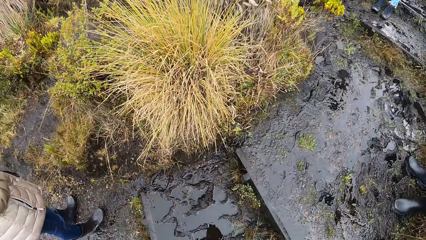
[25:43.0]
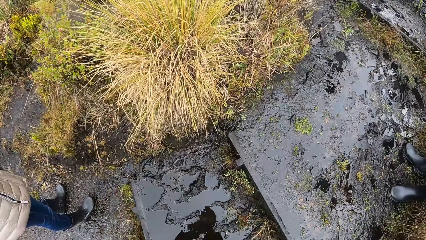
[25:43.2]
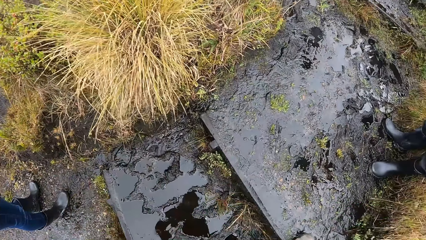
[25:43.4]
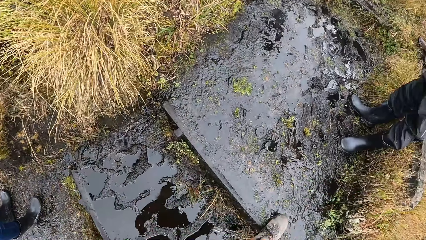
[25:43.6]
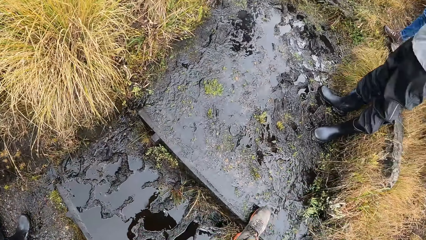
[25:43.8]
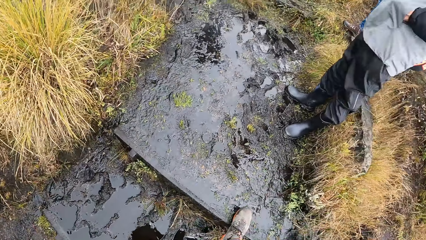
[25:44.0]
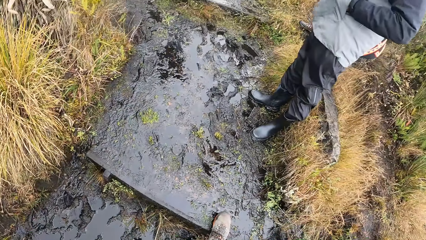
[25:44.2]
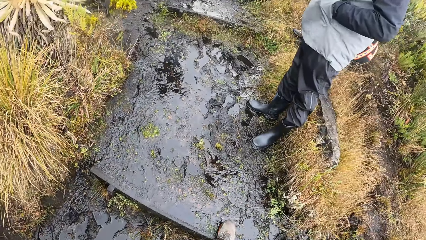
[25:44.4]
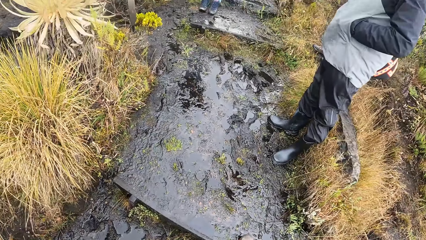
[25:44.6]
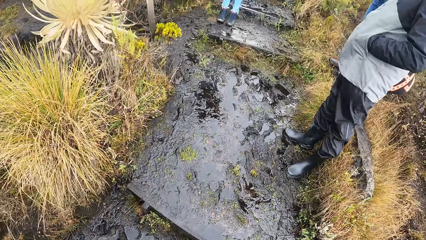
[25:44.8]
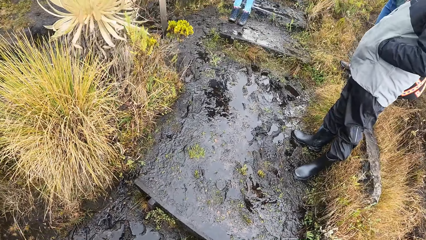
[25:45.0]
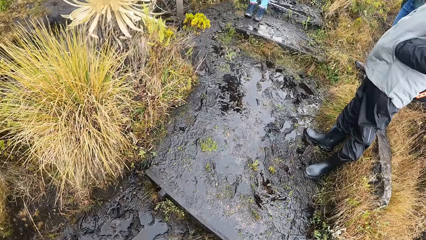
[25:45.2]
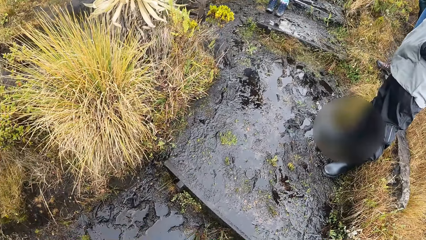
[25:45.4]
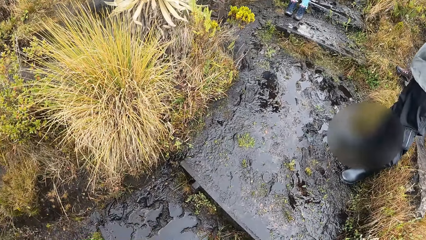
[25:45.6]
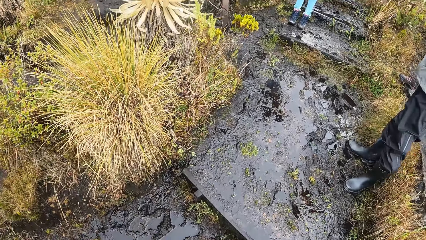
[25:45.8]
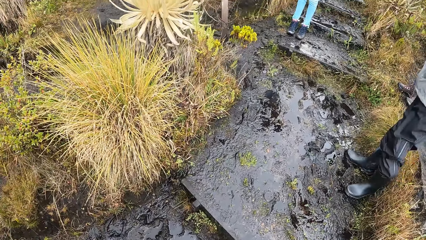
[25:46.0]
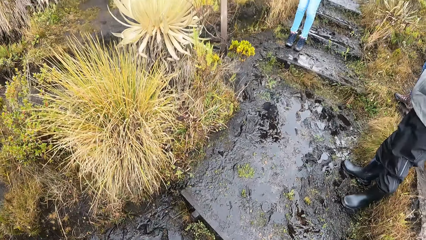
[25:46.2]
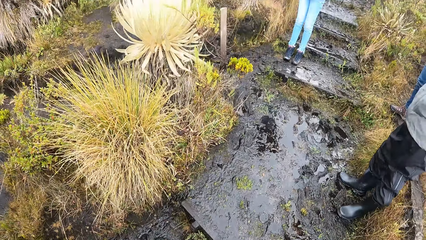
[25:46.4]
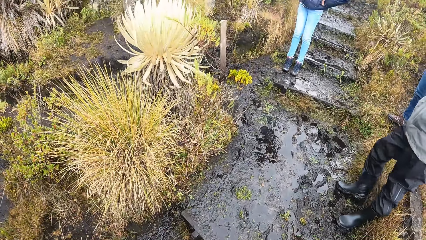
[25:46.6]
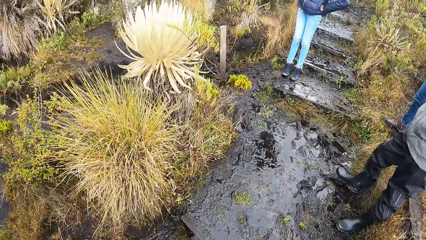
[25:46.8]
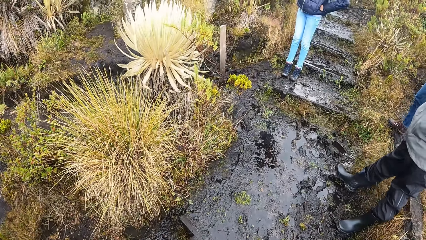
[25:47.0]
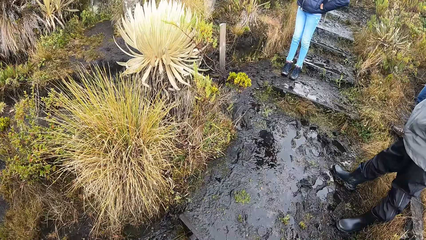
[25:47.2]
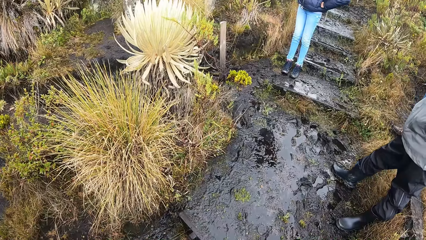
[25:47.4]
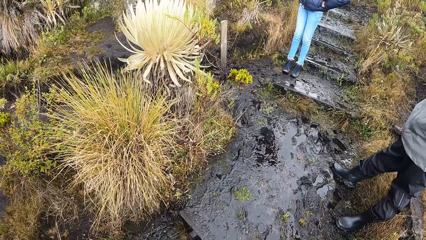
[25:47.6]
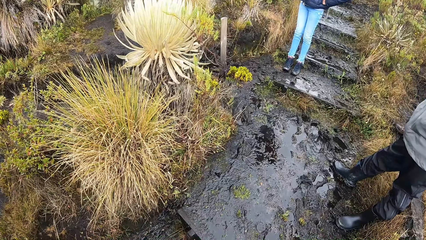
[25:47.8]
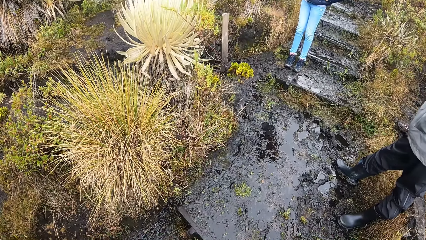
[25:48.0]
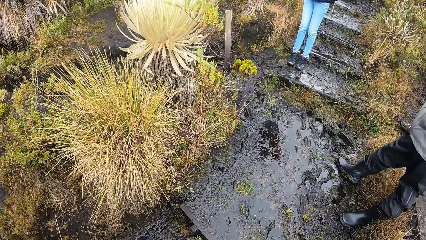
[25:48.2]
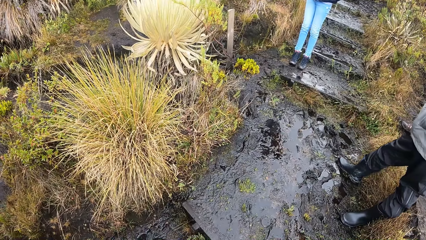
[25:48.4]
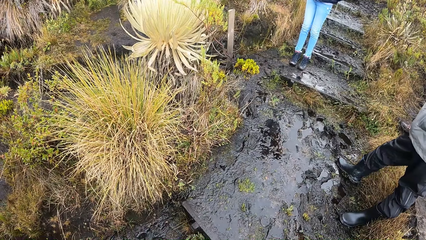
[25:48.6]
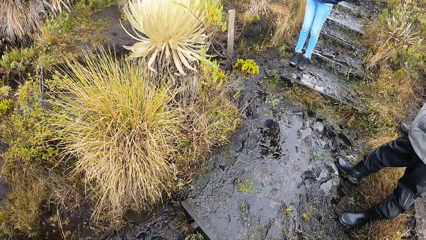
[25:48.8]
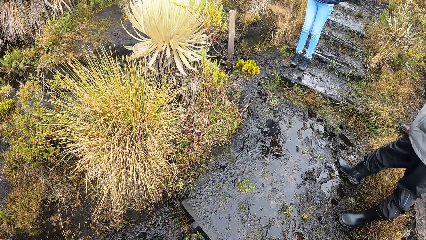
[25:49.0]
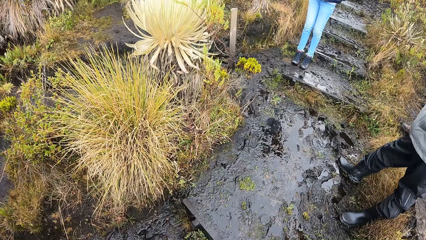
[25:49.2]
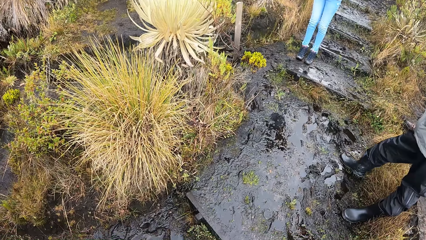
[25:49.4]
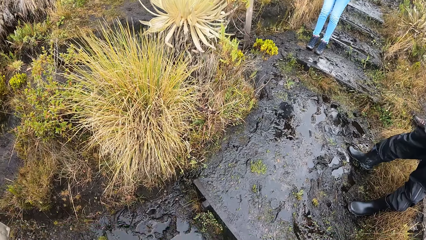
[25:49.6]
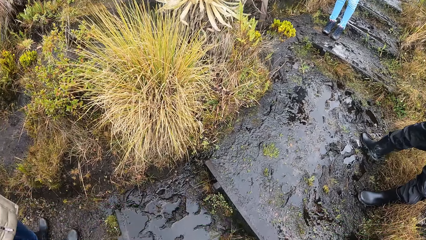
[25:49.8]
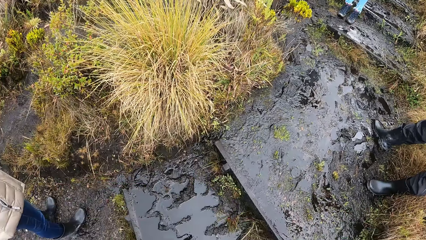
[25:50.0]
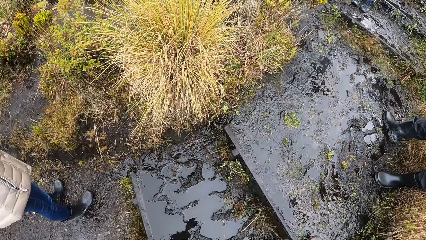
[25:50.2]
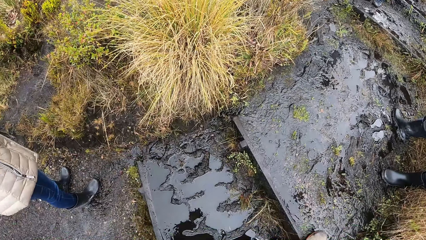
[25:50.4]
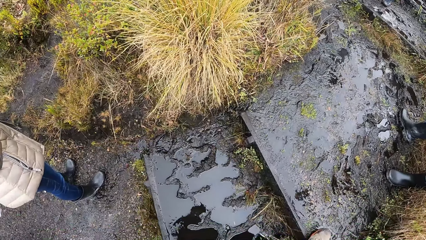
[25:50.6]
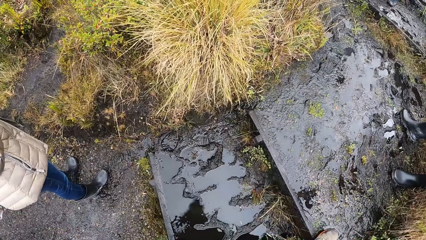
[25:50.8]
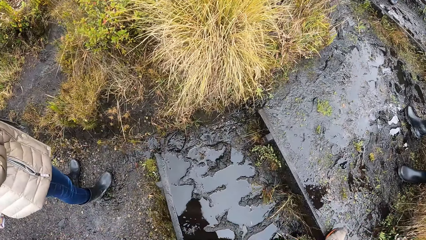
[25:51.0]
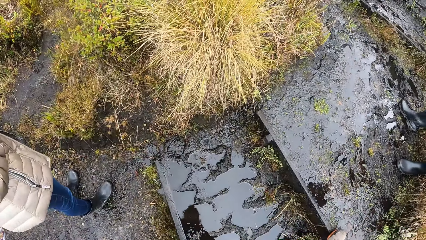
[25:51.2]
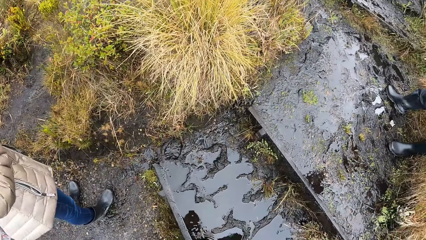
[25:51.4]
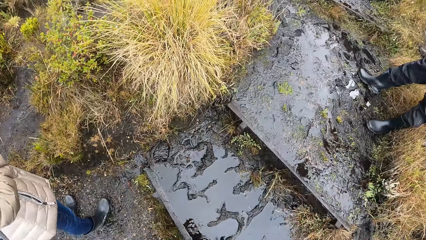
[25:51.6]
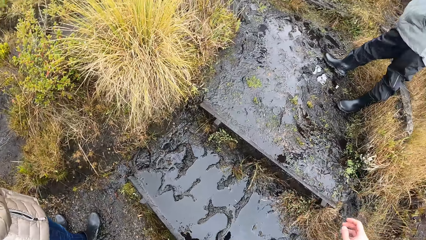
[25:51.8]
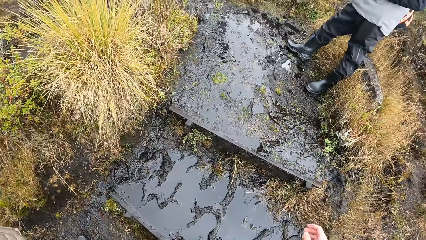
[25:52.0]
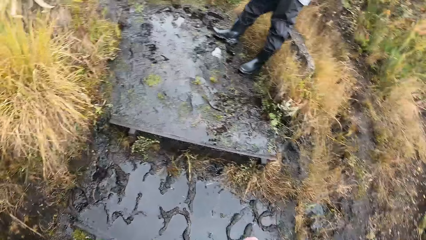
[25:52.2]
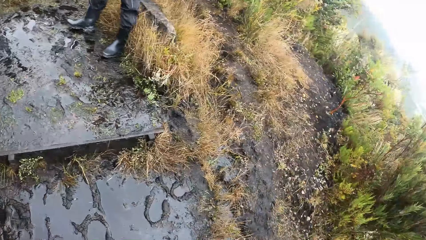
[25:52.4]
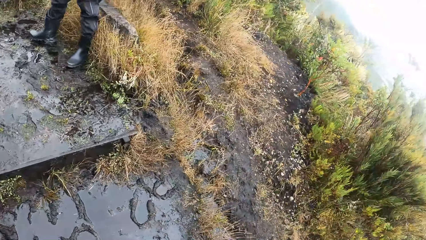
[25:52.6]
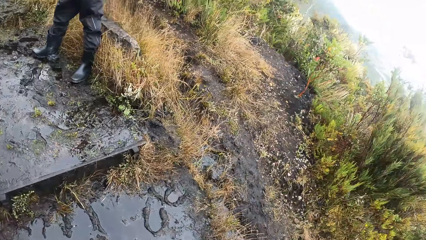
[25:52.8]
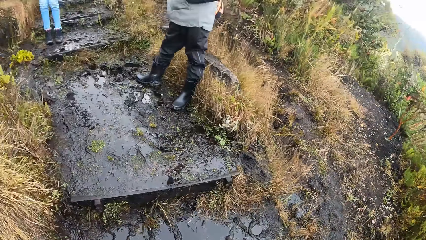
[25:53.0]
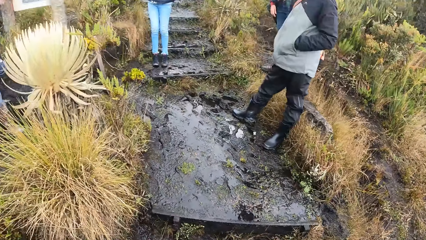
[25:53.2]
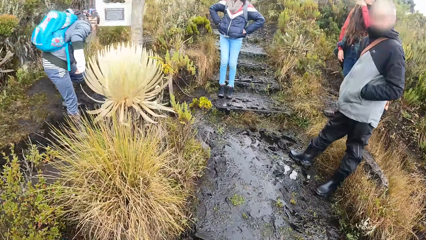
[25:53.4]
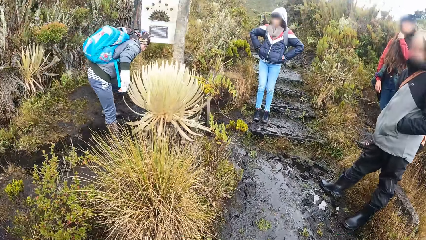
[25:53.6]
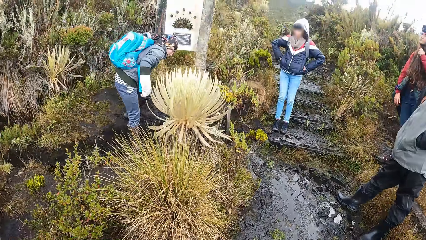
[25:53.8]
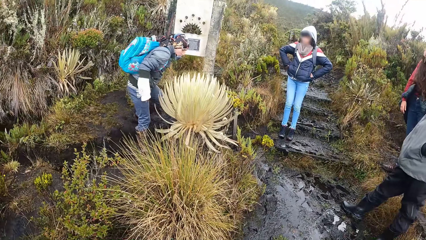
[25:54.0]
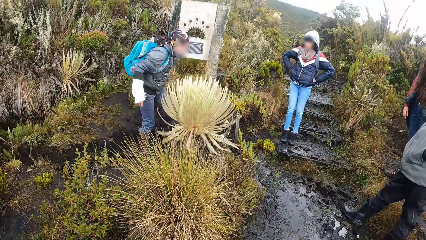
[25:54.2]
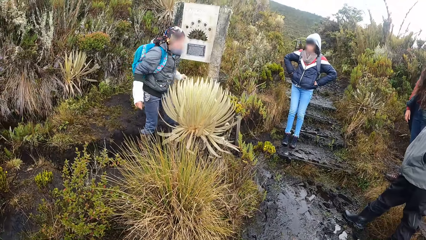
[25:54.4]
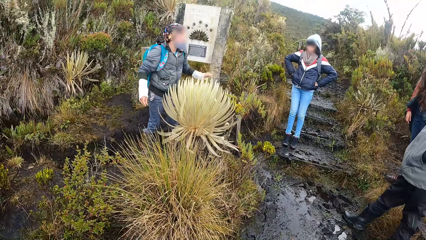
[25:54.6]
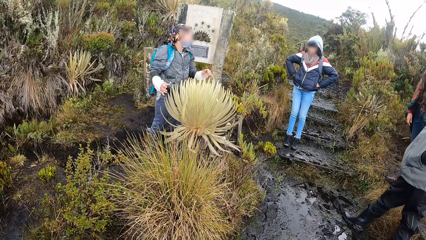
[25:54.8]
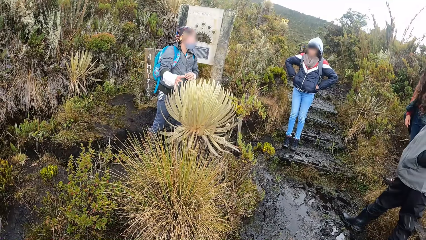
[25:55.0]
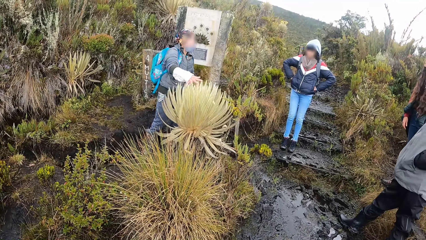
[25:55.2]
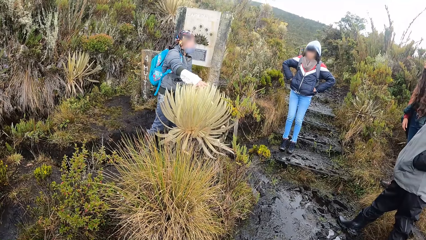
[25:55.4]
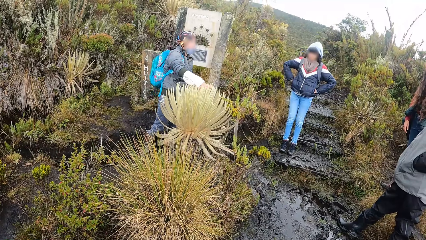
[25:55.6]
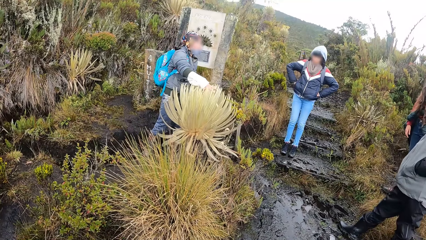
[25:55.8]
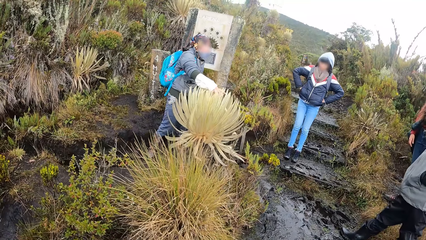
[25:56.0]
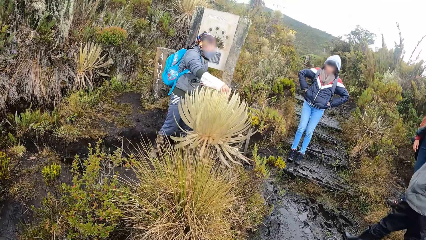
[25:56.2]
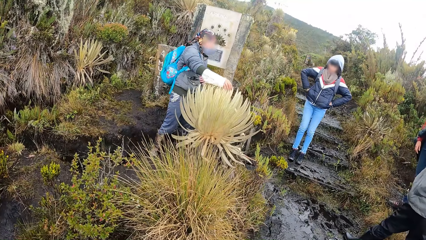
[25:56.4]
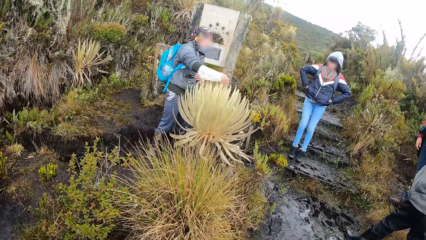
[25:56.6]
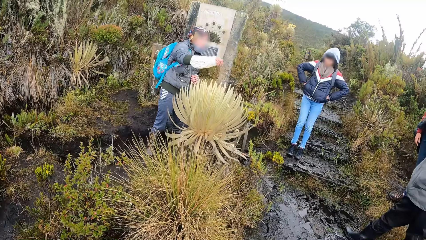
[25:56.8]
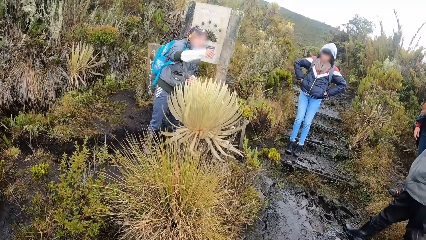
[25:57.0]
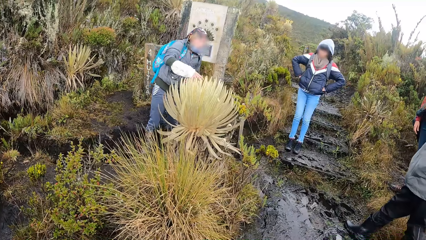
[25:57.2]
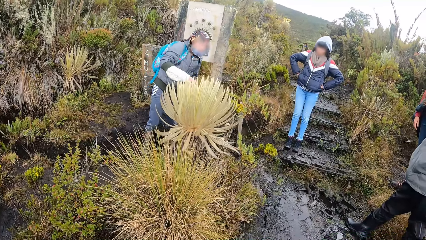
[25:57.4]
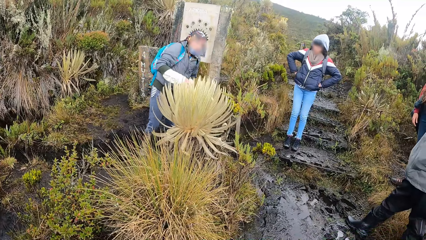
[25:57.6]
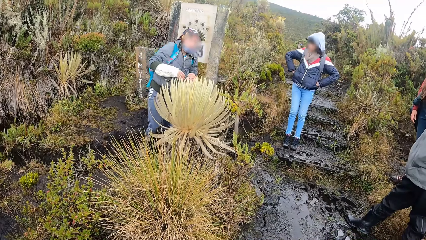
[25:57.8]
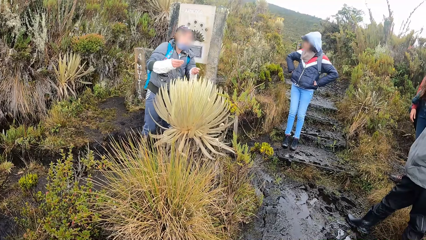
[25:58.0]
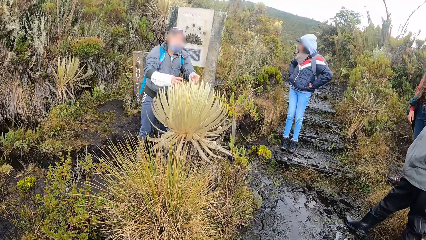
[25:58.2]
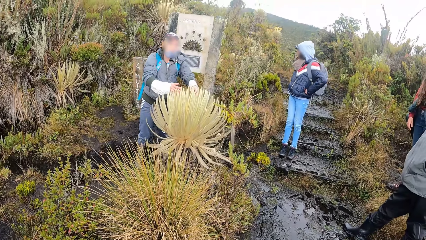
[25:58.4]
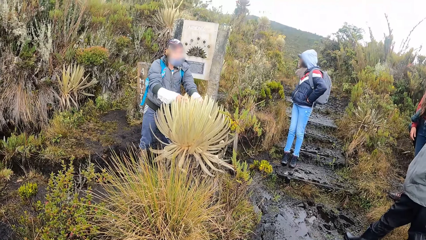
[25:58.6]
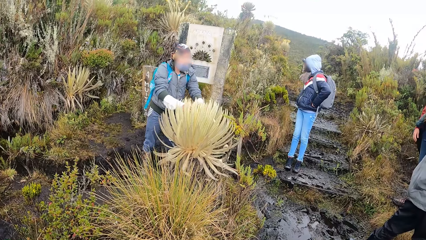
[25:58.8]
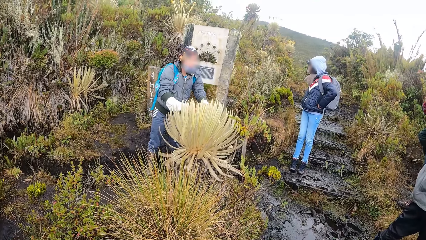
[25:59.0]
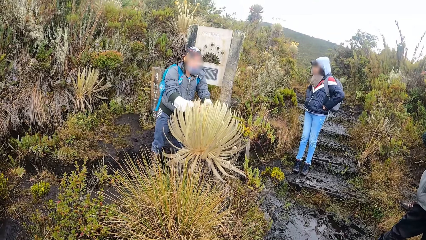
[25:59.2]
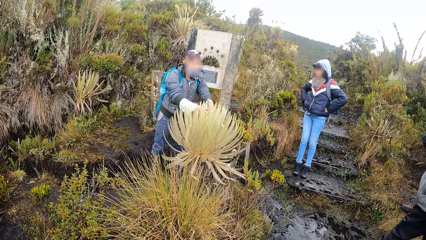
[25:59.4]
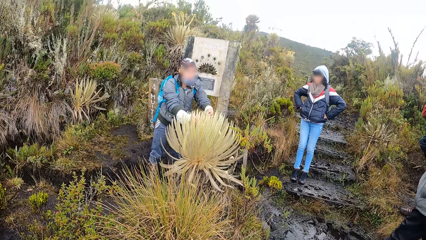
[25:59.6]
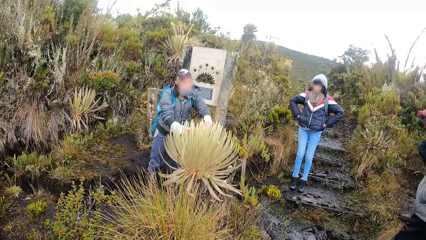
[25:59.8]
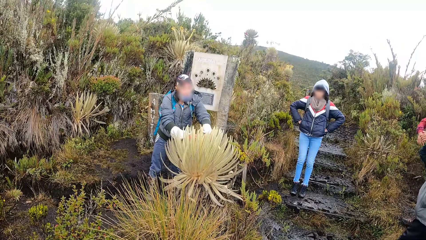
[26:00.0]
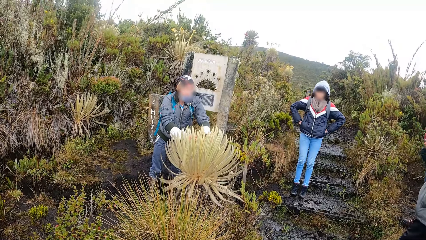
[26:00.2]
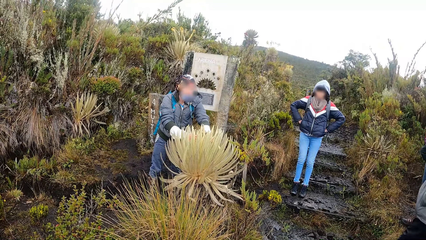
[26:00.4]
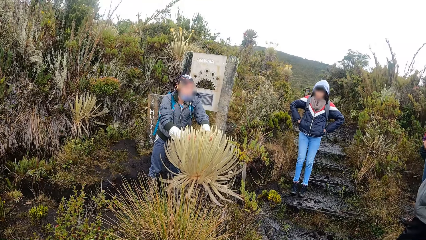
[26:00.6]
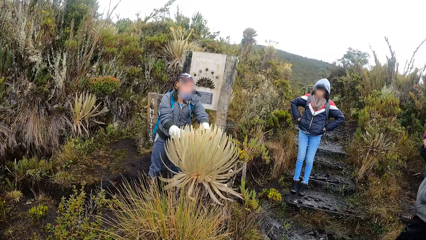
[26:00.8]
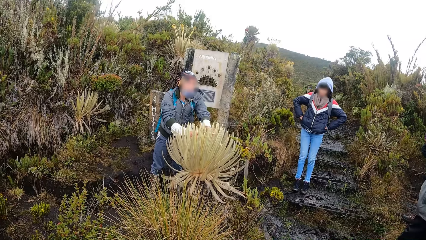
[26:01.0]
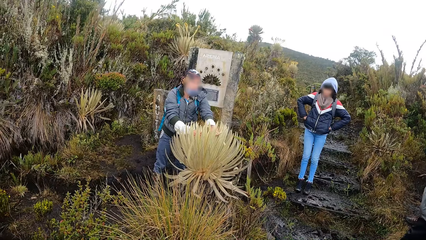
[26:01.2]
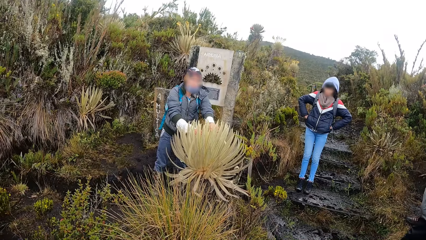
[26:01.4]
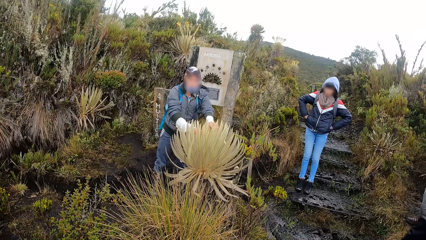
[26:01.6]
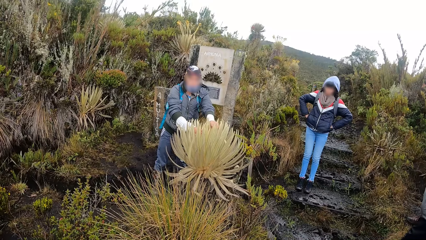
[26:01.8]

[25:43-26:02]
A woman touches a plant with both her hands.
